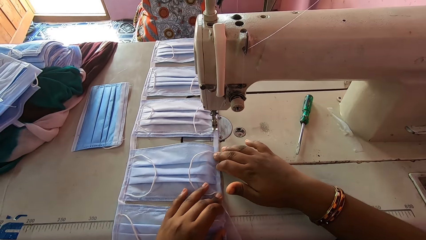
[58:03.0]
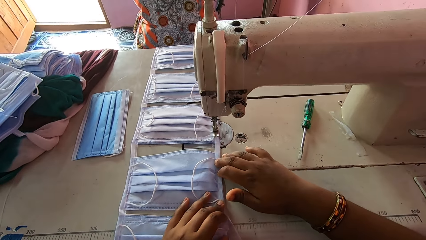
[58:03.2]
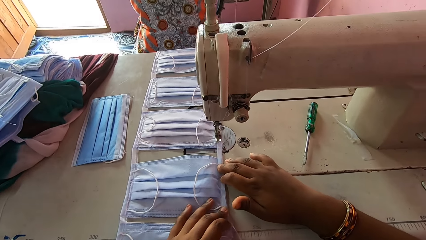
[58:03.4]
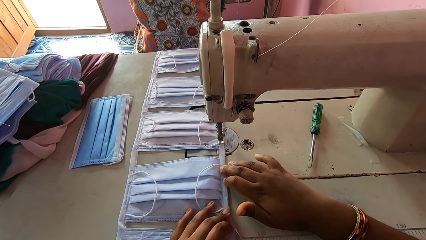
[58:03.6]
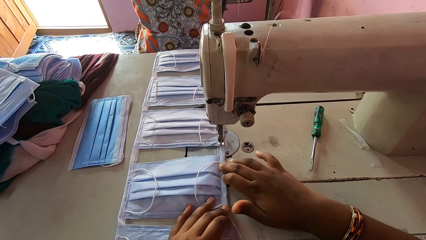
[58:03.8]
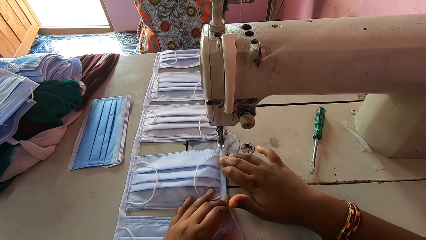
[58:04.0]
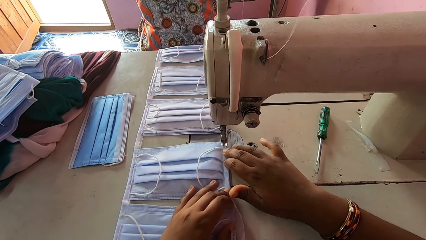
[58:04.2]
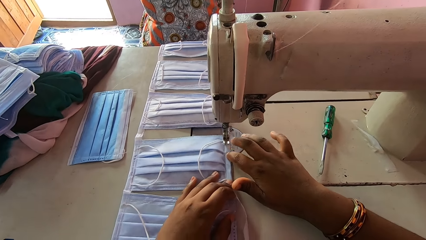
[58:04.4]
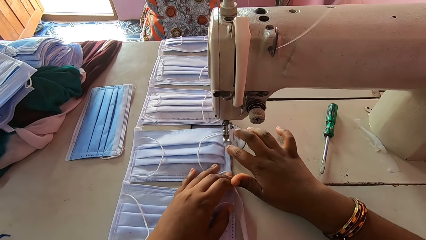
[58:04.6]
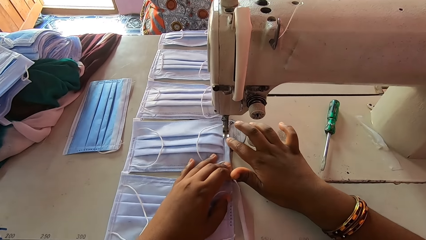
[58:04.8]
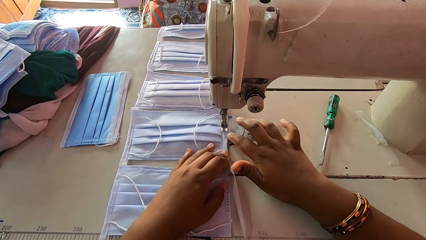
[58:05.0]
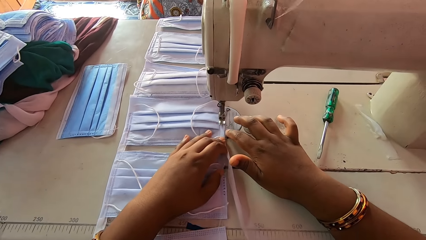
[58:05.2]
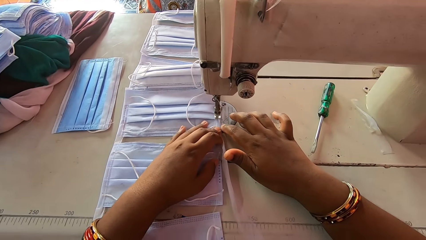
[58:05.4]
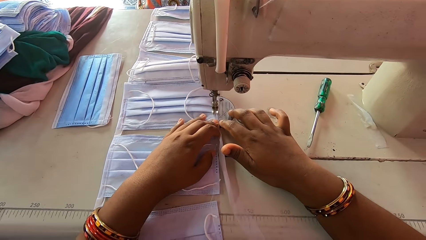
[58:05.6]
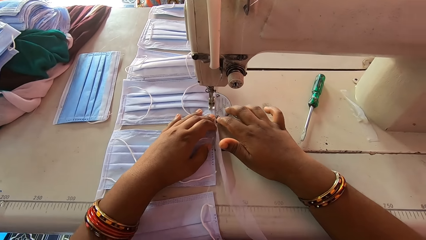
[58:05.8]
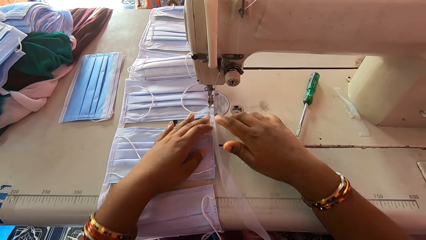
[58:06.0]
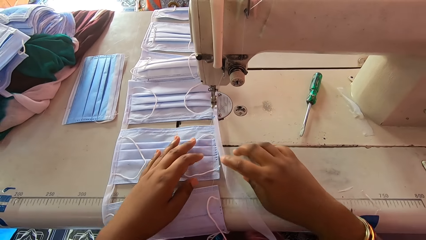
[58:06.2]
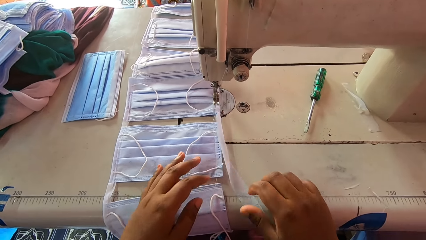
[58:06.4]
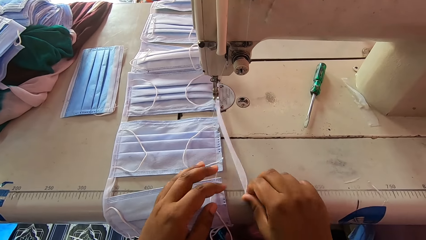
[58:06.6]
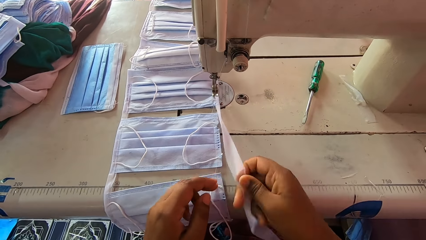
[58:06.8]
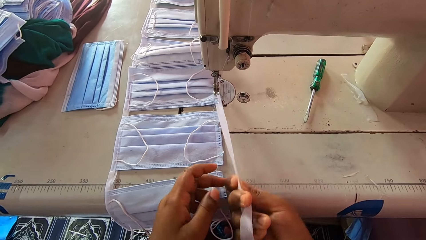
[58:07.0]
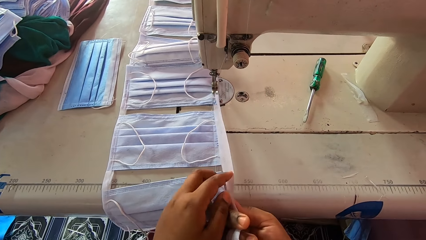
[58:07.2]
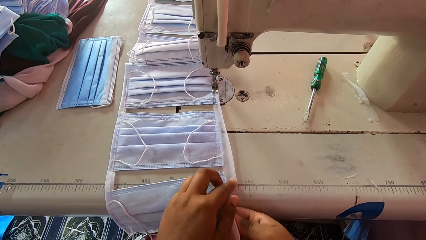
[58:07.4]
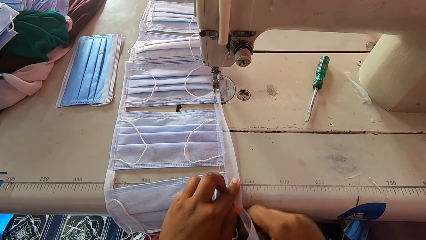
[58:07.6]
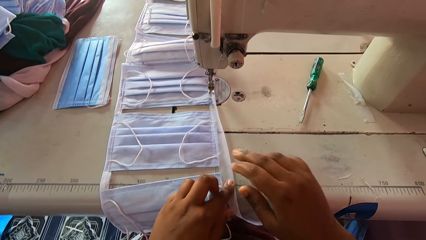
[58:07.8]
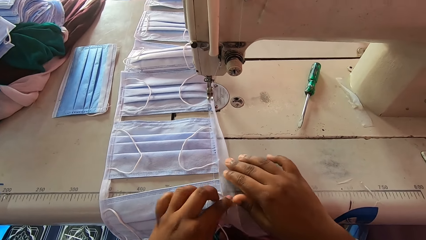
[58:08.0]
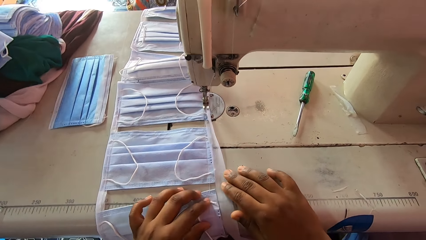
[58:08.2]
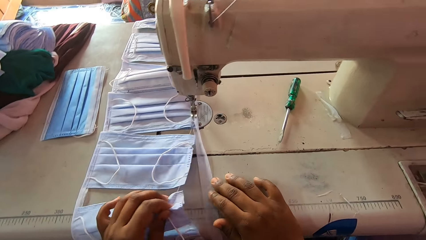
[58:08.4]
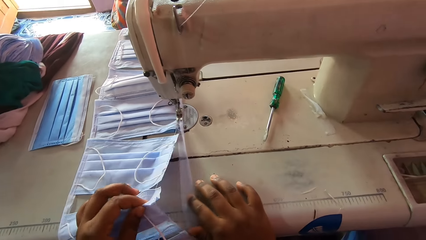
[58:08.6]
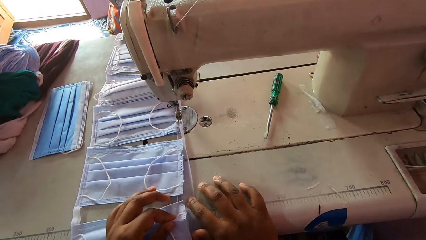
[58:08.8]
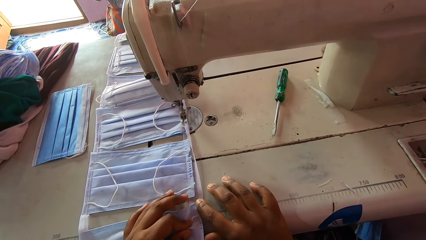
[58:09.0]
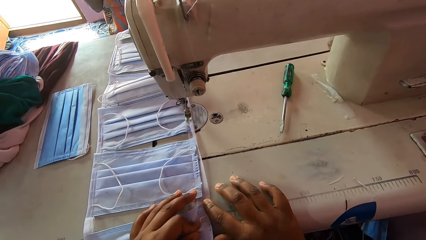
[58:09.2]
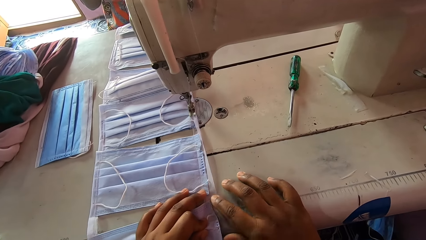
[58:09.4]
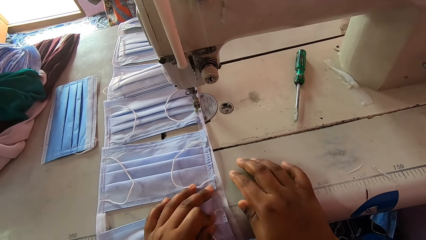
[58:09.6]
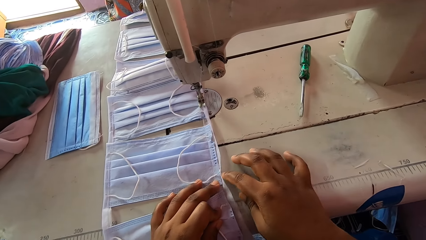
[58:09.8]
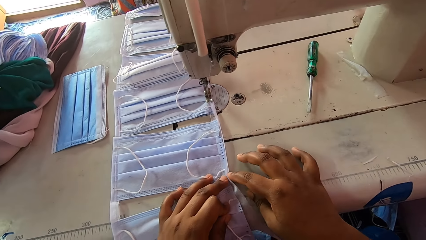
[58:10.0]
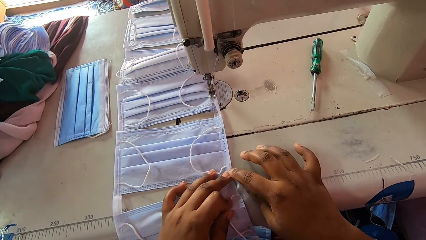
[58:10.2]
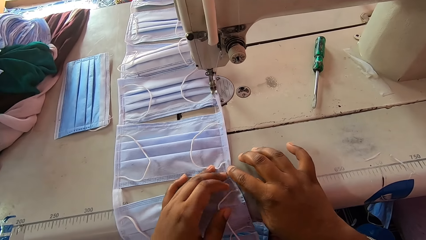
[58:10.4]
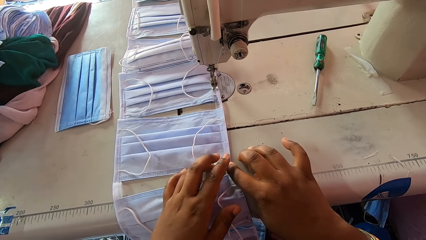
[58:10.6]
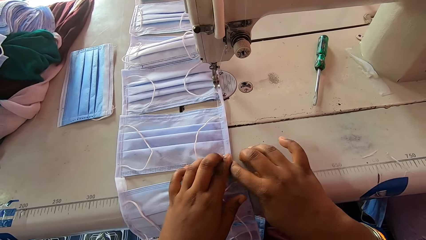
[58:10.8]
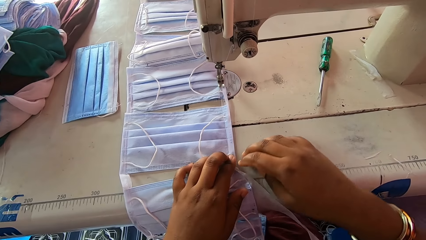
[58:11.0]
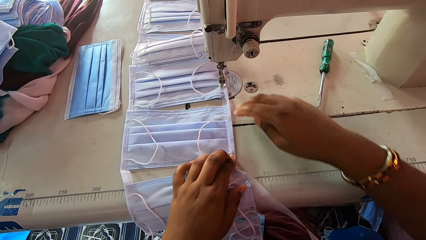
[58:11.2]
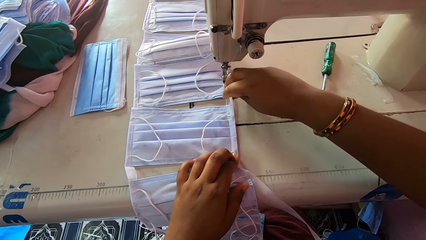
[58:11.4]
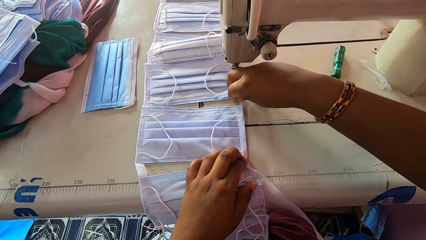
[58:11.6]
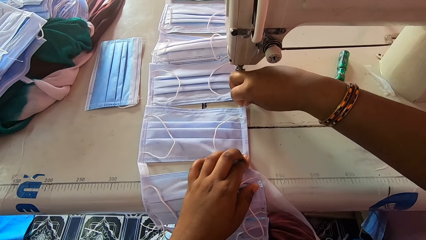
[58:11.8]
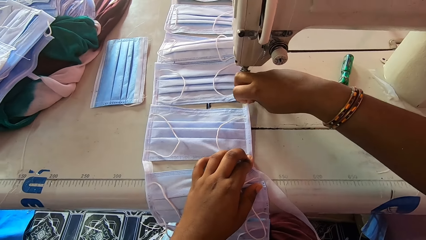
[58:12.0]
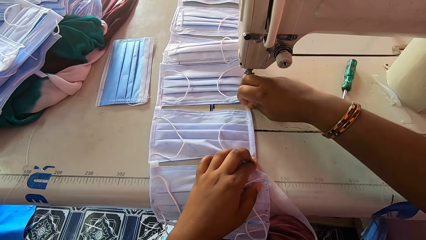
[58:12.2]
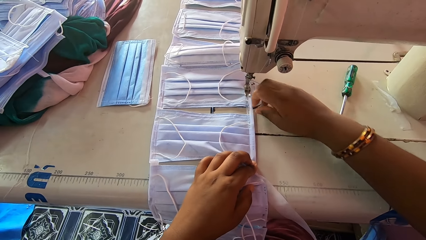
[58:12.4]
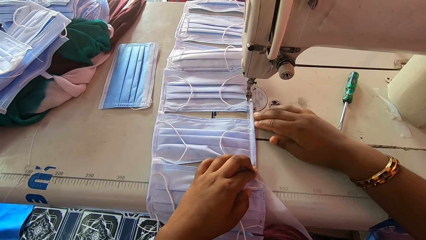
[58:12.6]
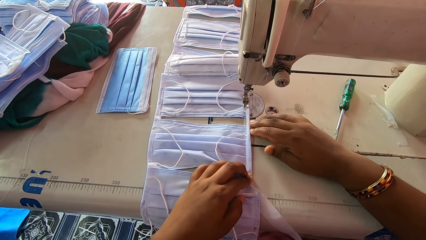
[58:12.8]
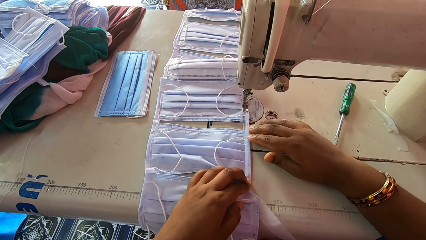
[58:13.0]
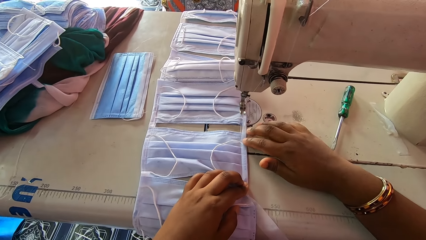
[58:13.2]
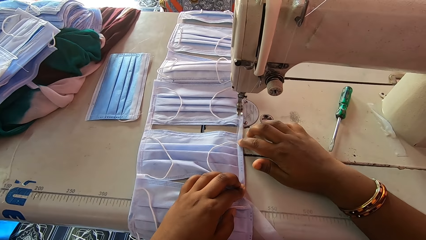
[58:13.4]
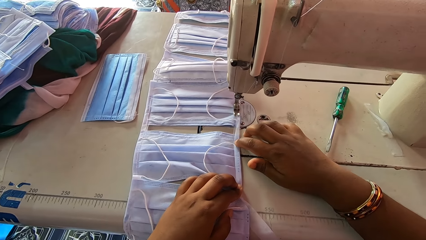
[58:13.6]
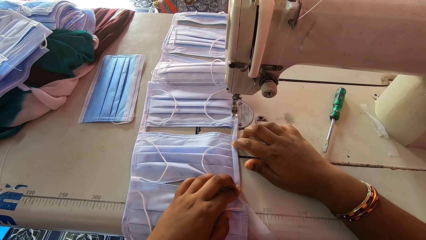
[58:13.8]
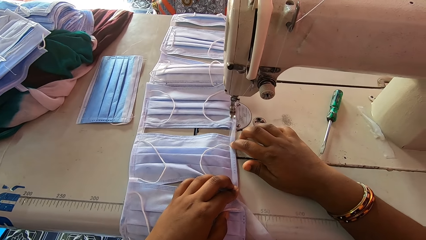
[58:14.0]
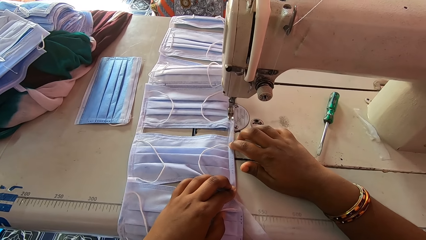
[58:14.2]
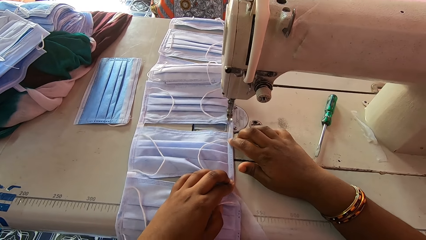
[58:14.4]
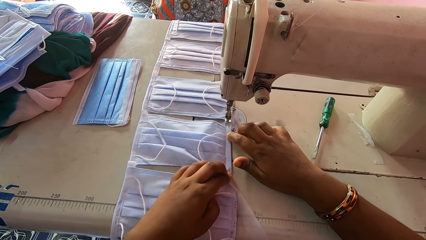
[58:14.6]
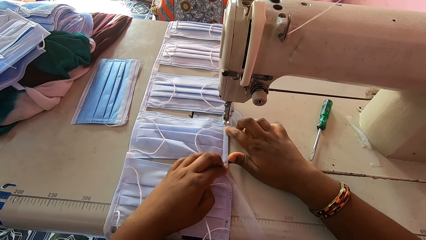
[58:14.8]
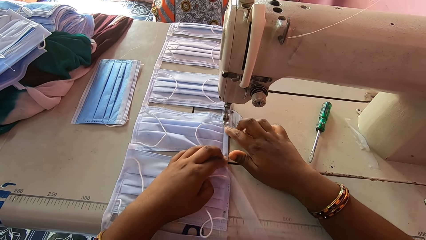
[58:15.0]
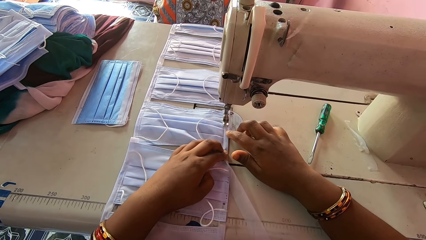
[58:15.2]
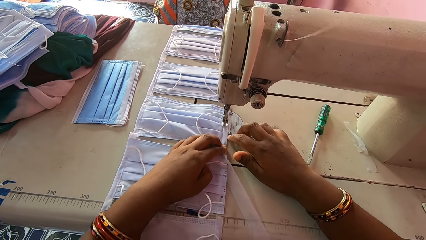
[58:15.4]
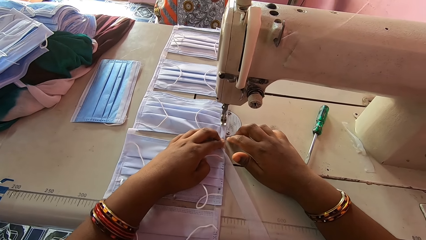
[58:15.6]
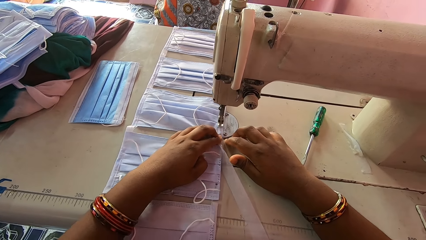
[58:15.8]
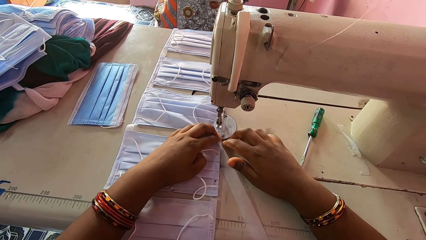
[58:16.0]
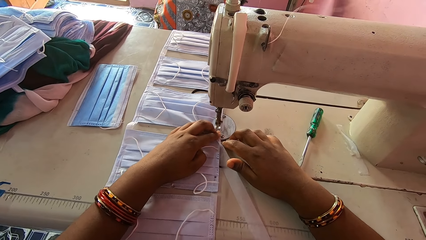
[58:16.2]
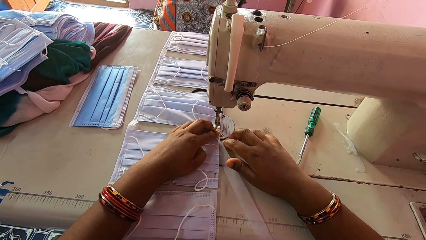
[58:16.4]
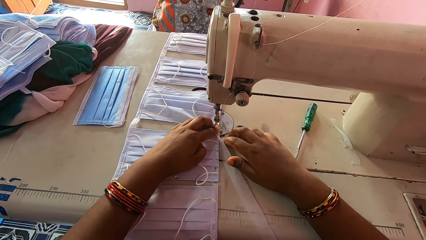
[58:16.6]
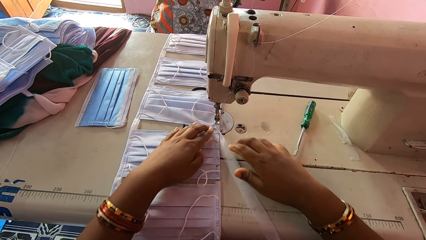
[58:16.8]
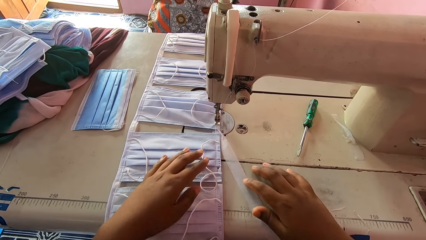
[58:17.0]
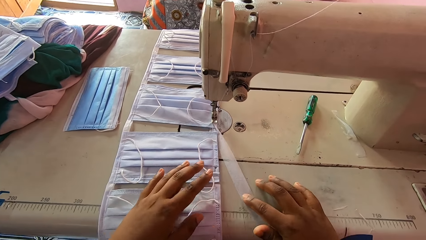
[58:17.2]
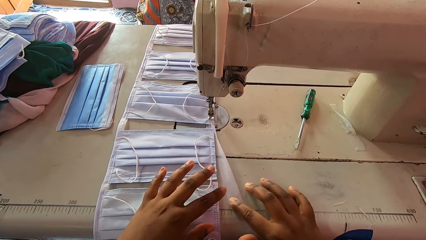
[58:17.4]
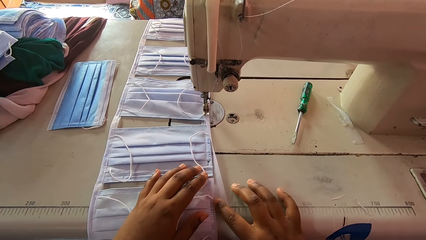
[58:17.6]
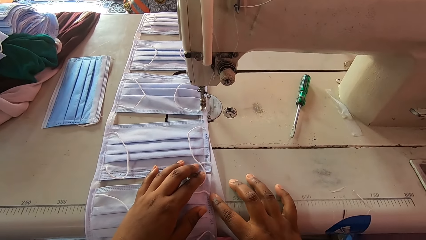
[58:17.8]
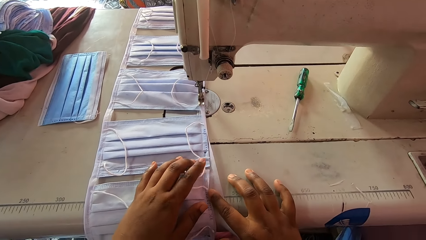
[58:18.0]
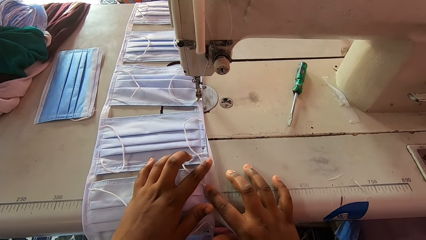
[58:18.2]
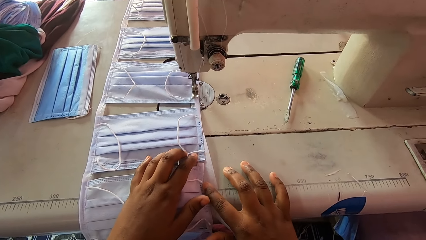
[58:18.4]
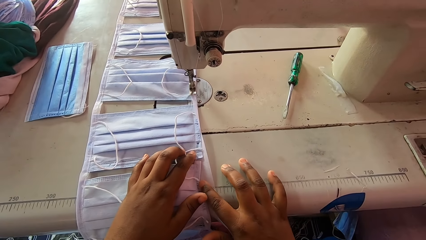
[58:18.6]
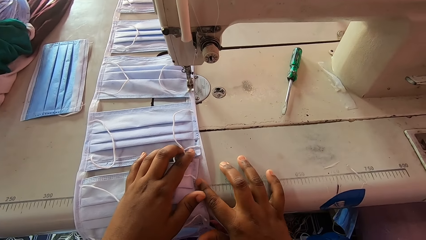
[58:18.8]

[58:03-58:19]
The camera wearer holds the masks with both hands. They sew the piece of cloth mask with a sewing machine. They align the mask with both hands. They hold the masks with both hands. They sew the piece of cloth mask with the sewing machine.
